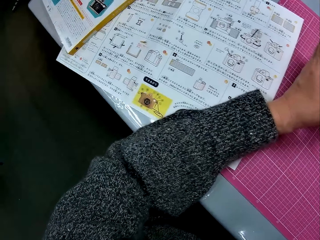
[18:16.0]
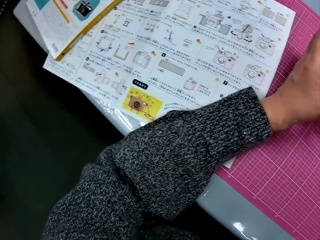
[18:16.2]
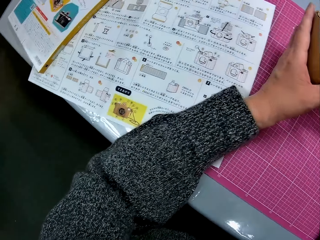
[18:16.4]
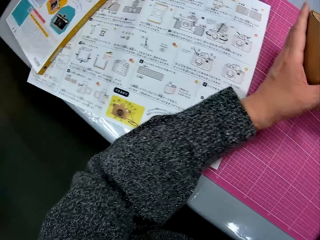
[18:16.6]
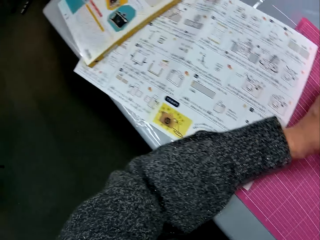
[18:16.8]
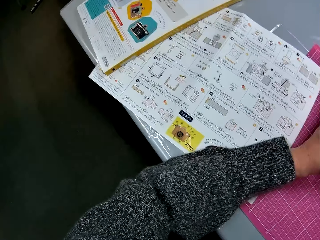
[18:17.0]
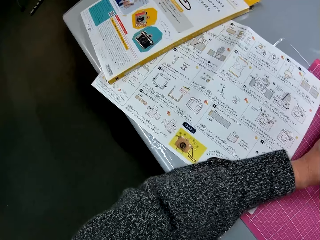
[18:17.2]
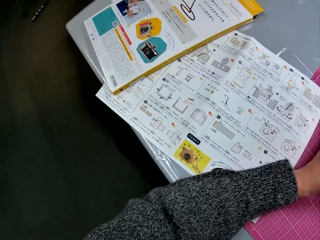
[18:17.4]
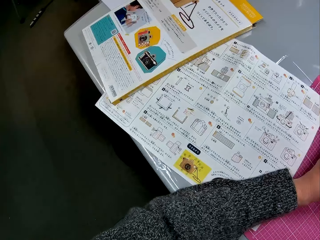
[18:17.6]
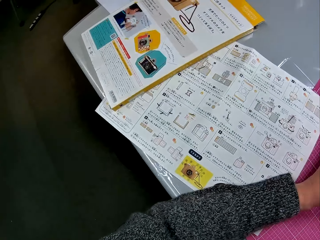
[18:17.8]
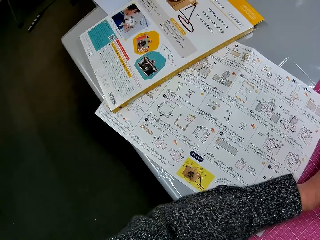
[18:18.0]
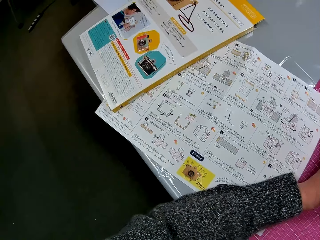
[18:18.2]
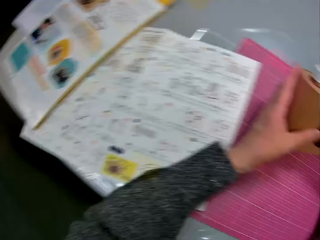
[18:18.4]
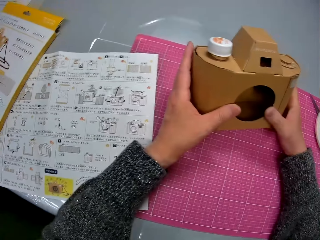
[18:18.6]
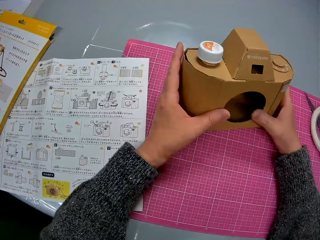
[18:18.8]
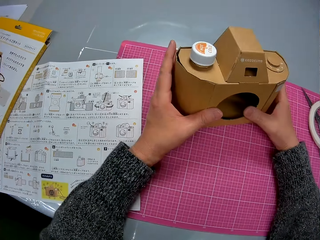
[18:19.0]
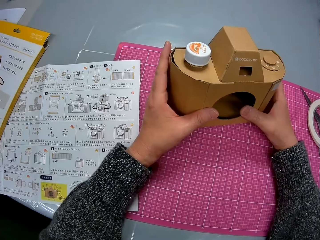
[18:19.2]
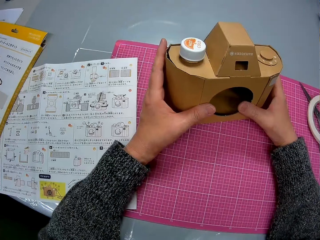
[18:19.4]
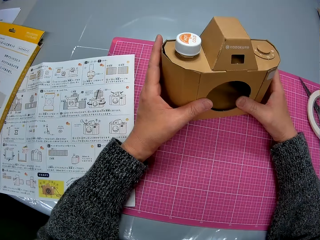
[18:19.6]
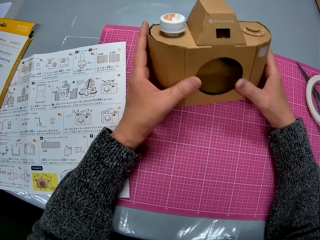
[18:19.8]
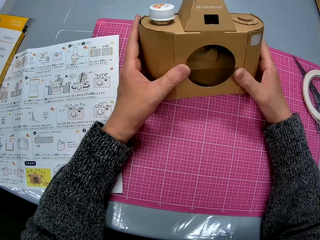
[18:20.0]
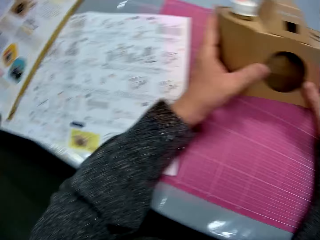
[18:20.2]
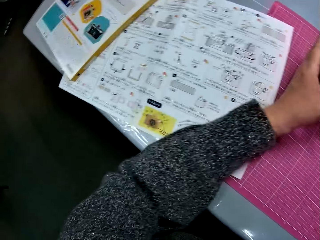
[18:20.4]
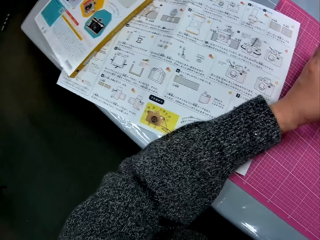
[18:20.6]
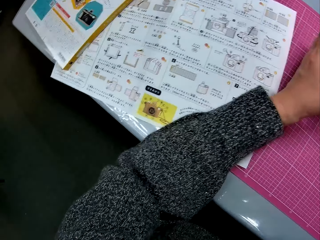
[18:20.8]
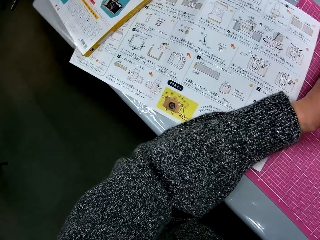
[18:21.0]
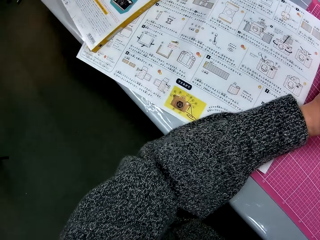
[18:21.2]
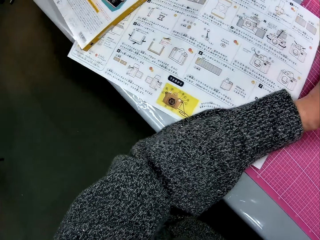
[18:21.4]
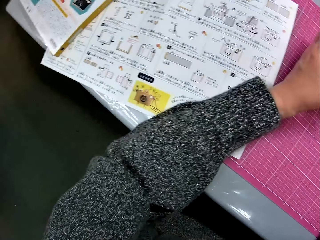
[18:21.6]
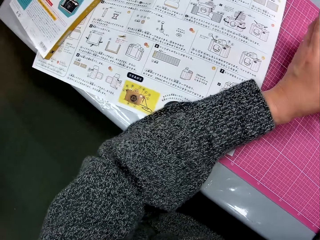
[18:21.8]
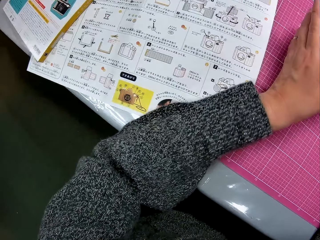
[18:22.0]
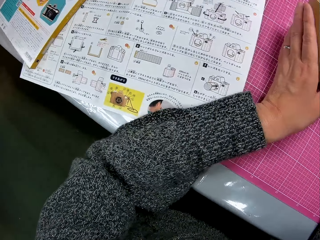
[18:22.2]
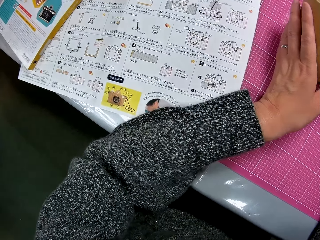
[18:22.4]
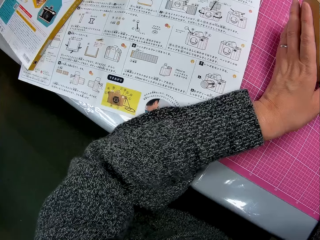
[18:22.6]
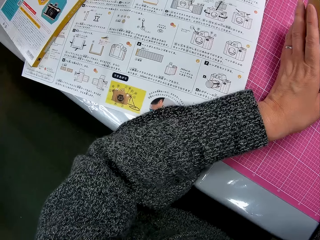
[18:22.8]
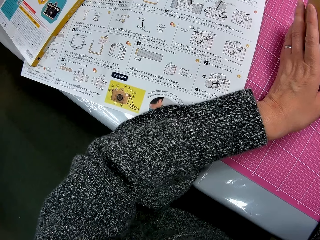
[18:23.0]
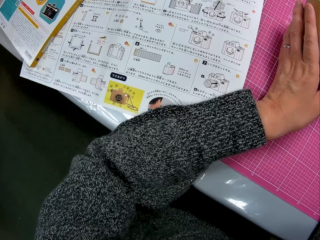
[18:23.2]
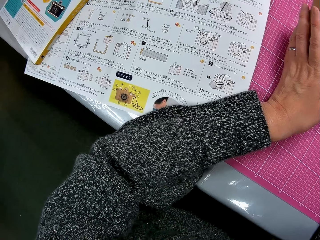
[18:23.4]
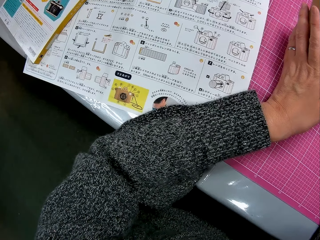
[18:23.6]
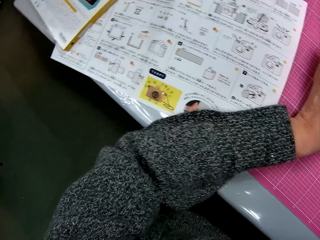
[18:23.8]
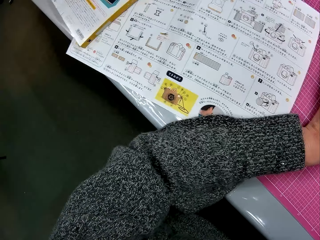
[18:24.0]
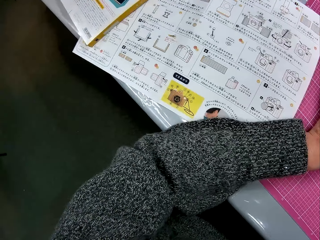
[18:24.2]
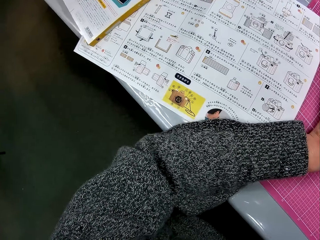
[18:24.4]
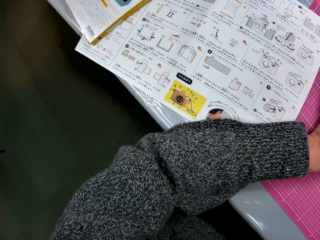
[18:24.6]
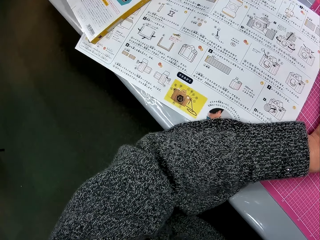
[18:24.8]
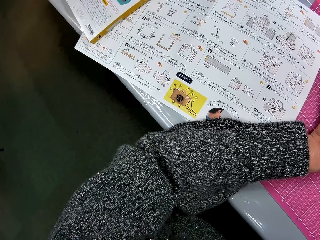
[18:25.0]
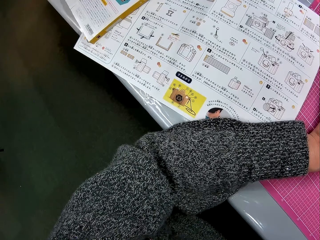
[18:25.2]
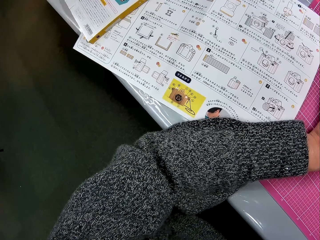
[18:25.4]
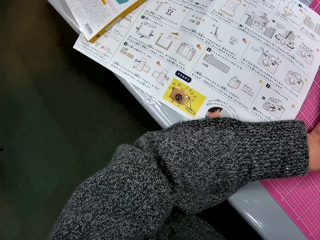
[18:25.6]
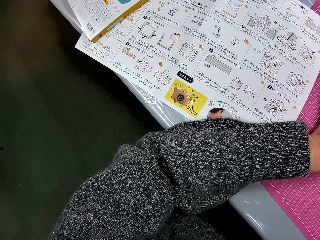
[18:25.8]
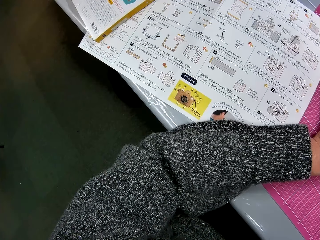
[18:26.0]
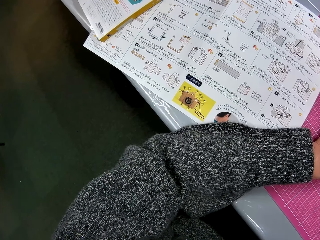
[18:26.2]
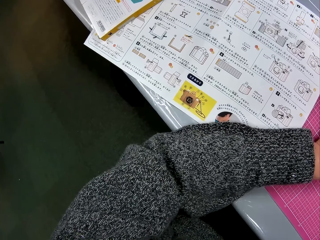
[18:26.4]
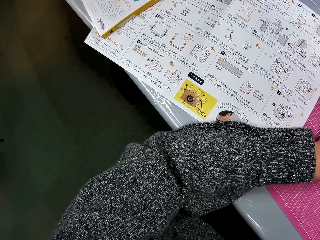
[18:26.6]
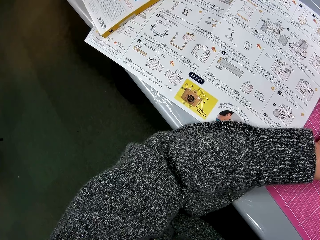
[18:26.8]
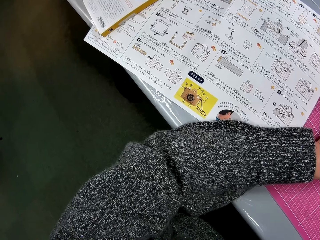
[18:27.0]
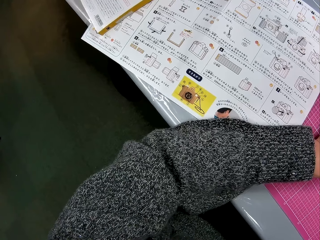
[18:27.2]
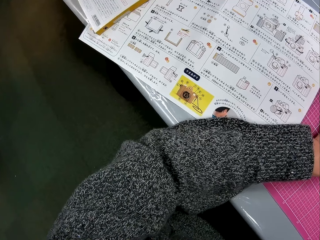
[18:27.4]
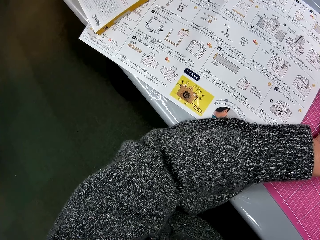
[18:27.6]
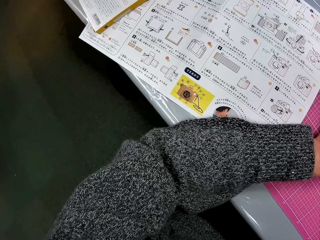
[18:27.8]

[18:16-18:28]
The camera wearer reads the paper. They look at the camera lens. They read the paper.

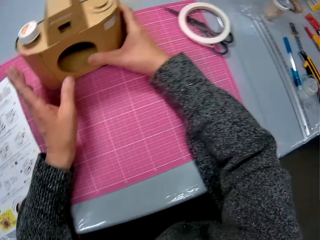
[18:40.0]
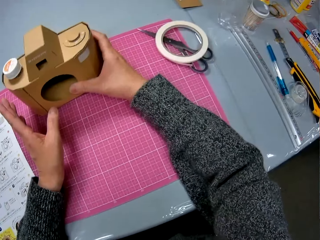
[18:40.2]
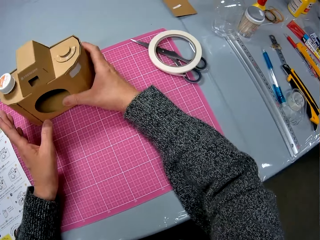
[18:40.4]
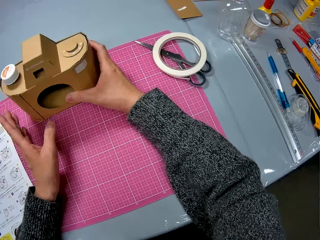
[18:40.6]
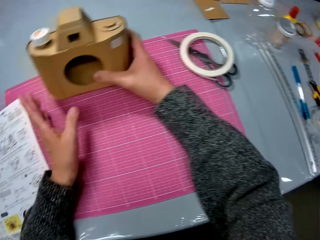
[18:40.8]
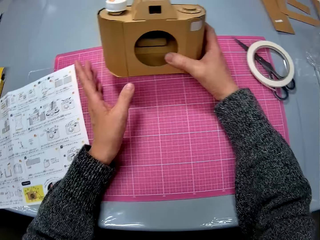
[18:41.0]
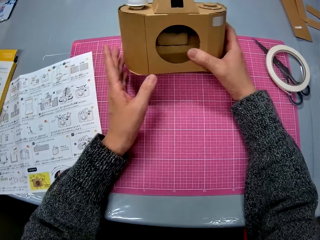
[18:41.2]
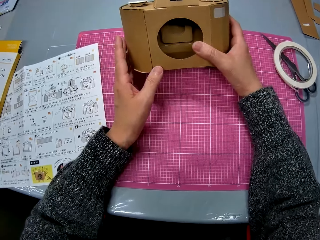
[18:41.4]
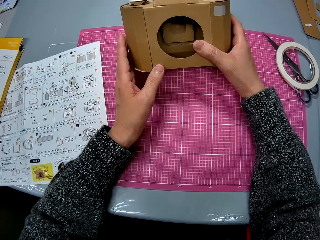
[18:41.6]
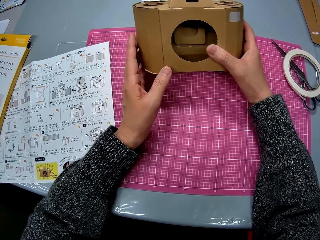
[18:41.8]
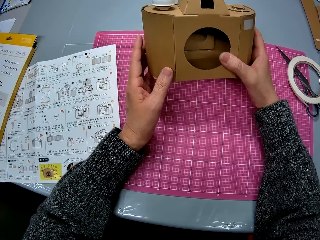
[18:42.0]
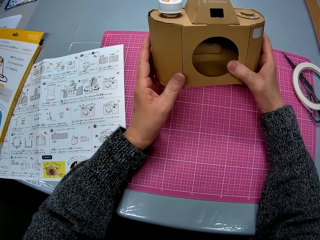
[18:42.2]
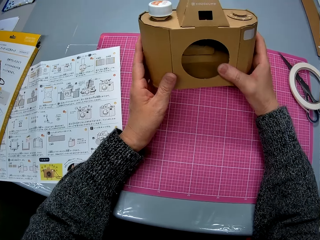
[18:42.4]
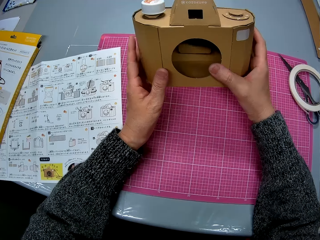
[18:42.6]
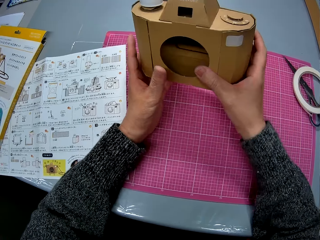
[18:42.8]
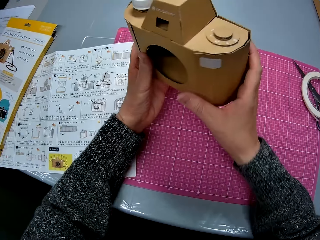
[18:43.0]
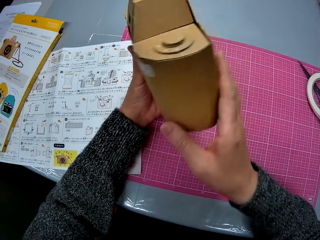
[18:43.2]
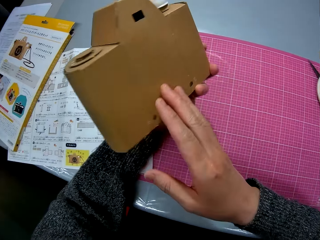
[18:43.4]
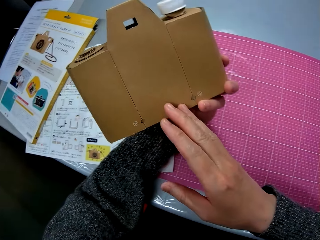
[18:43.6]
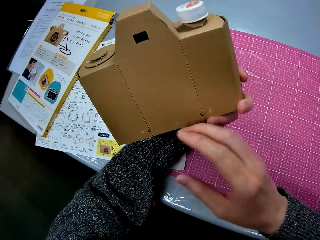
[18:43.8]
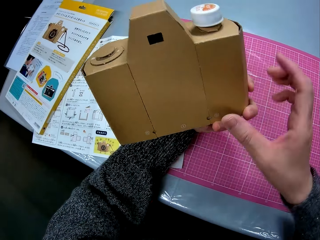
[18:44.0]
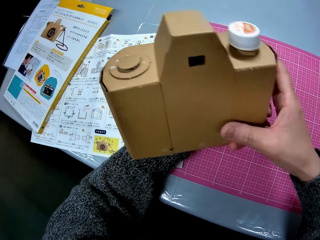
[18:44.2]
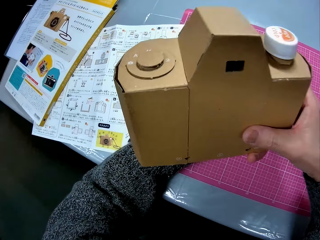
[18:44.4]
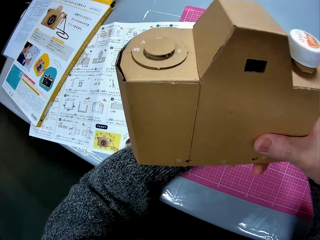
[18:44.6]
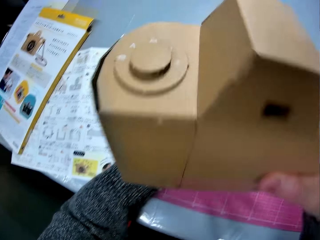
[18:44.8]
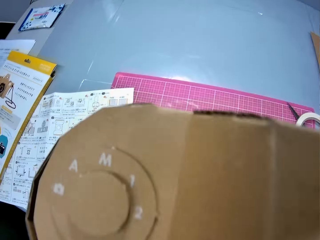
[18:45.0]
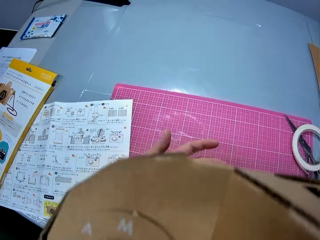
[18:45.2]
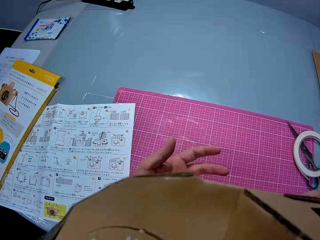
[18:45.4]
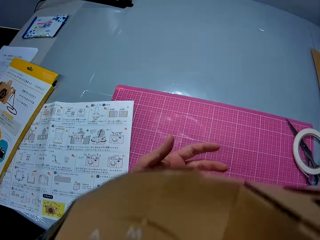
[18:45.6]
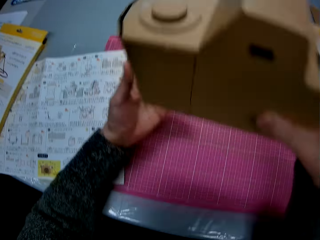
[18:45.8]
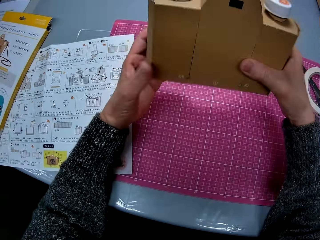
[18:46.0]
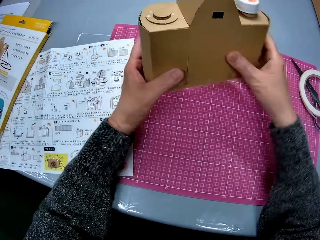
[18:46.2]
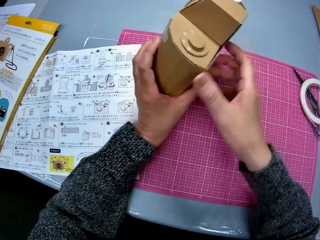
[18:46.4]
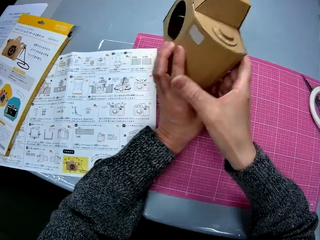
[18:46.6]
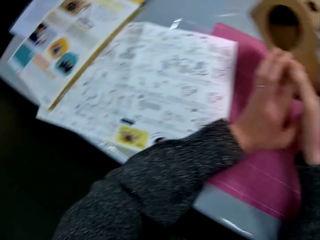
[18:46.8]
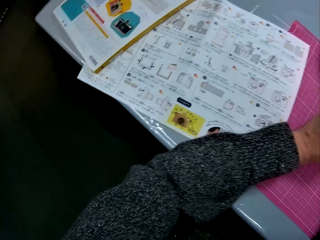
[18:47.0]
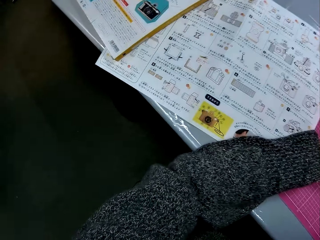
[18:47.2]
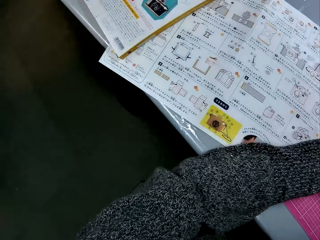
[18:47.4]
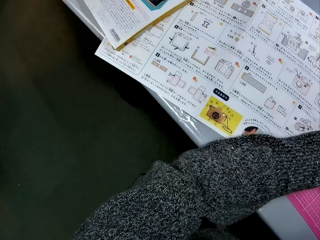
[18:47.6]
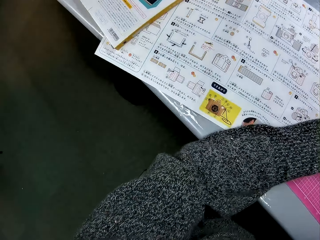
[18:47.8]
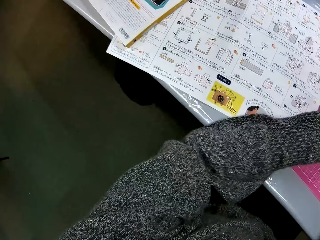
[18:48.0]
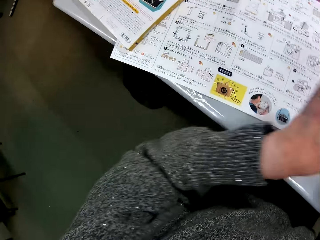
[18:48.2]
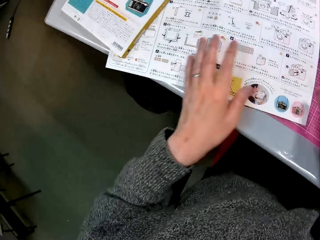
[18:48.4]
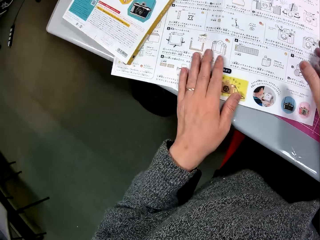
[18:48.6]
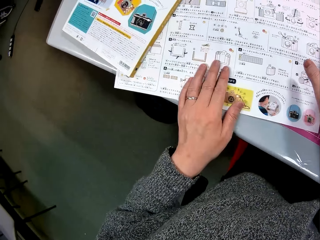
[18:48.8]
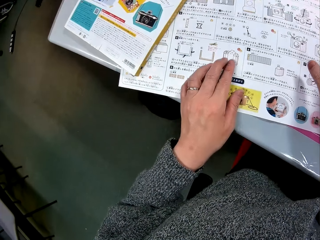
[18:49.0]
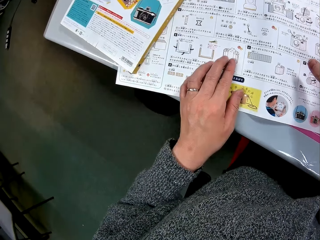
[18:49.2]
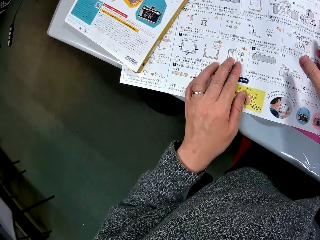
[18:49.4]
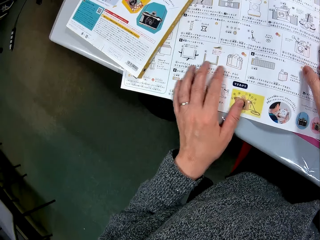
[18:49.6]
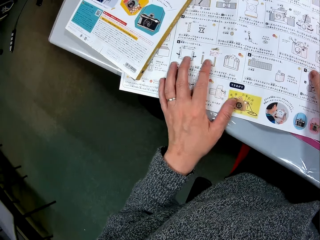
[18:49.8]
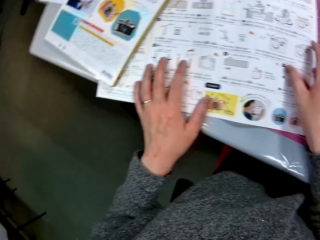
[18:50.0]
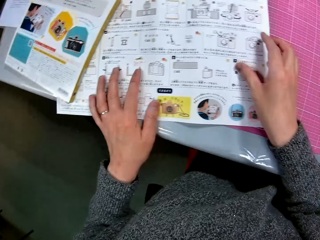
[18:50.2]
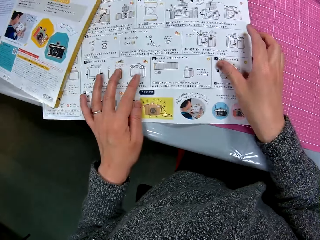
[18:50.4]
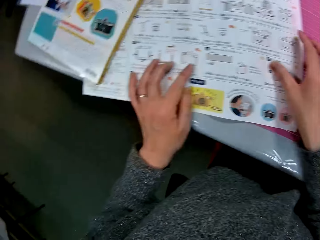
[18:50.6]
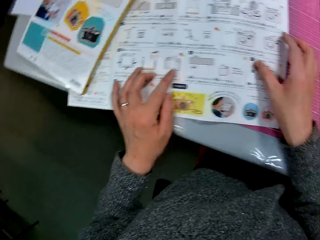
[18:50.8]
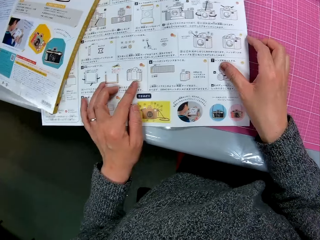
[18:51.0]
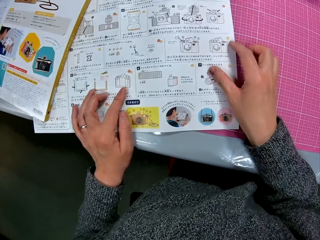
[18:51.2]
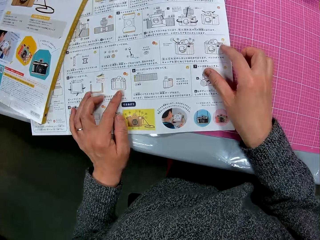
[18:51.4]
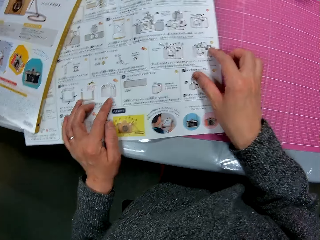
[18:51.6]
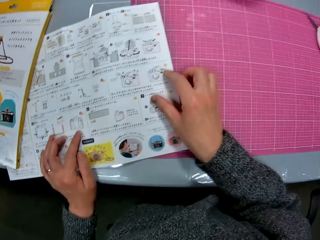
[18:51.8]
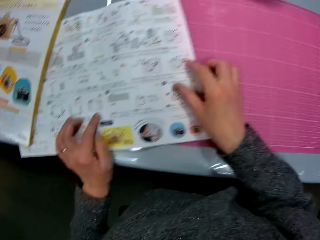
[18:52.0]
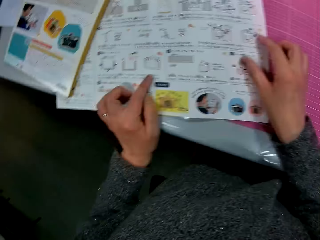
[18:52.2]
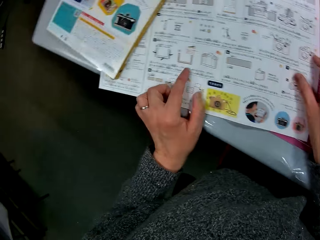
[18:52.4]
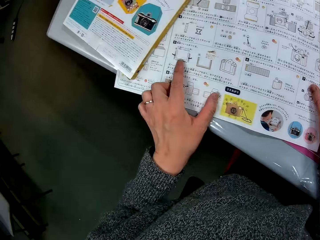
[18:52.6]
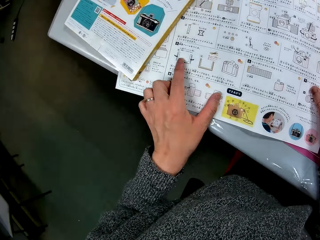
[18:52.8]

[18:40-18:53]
The camera wearer picks up the camera model from the cutting sheet. He looks at the camera lens. He turns the camera model in his hands. He raises the camera model to his face. He turns the camera model in his hands. He holds the camera lens with his hands. He reads the paper. He places his left hand on the instruction manual. He reads the paper.
